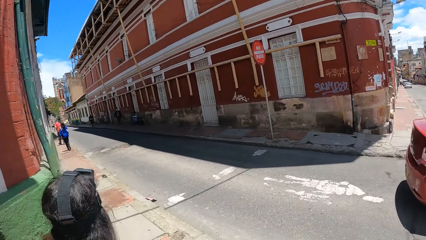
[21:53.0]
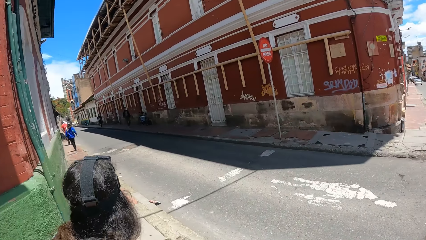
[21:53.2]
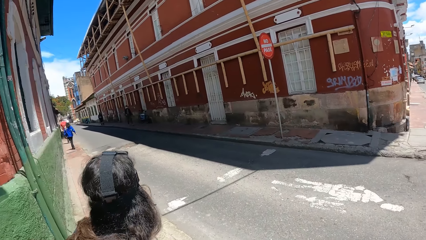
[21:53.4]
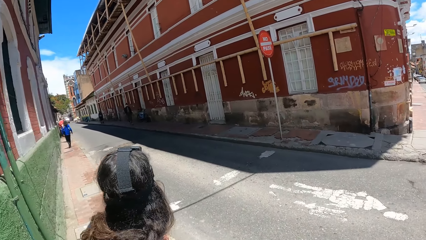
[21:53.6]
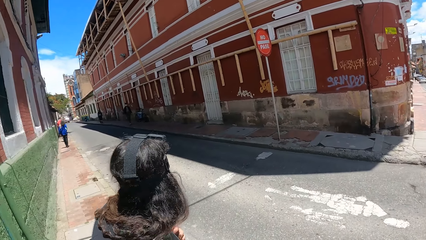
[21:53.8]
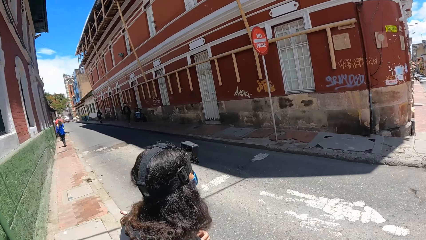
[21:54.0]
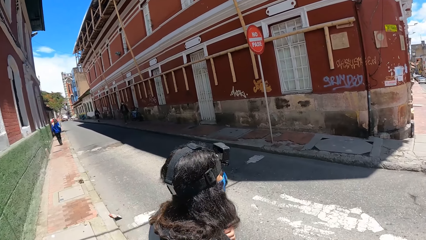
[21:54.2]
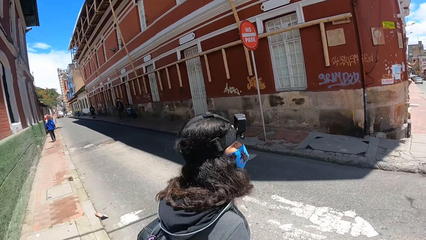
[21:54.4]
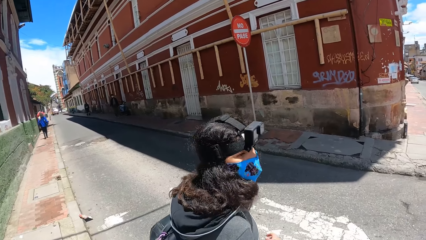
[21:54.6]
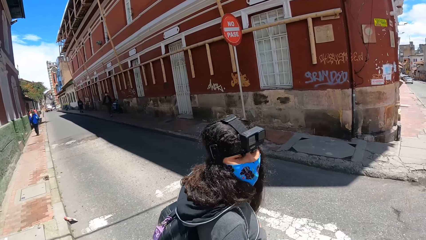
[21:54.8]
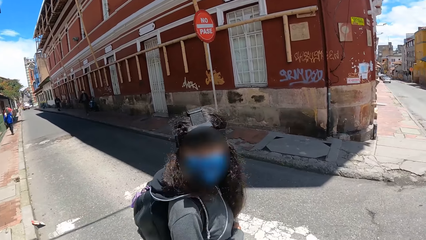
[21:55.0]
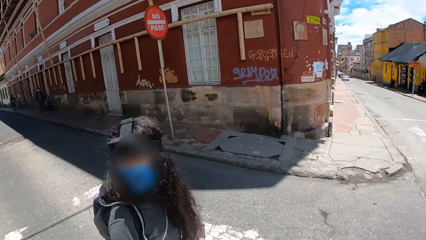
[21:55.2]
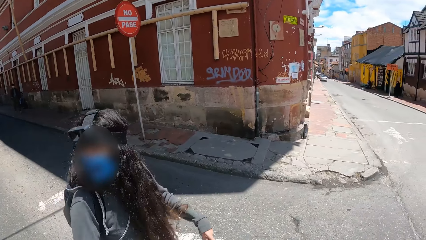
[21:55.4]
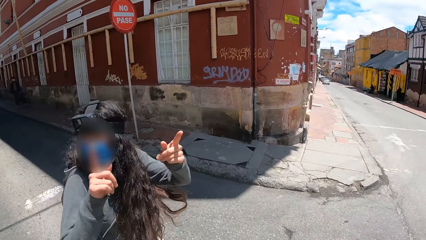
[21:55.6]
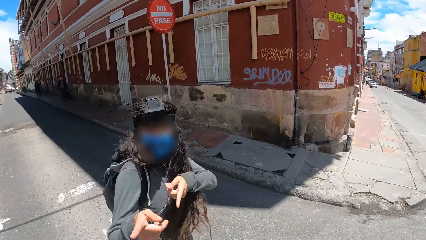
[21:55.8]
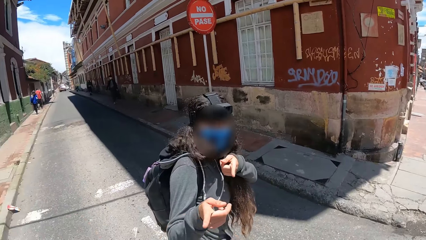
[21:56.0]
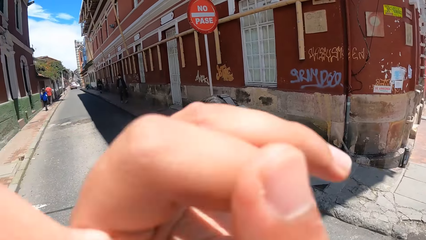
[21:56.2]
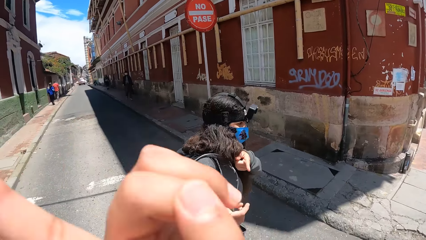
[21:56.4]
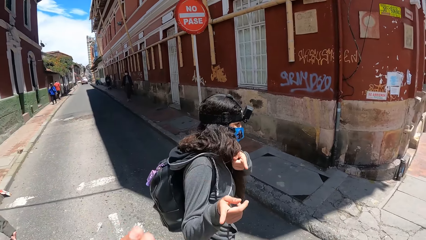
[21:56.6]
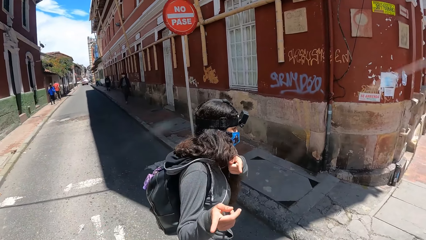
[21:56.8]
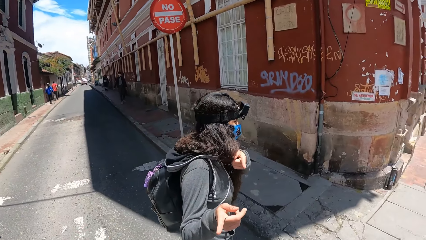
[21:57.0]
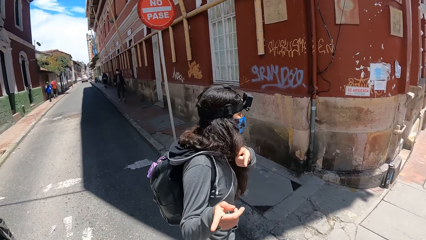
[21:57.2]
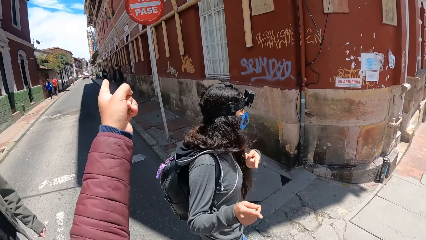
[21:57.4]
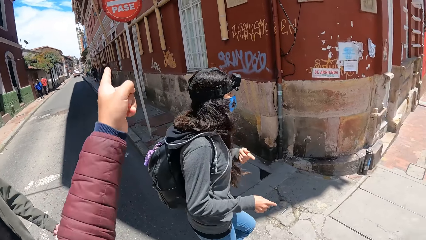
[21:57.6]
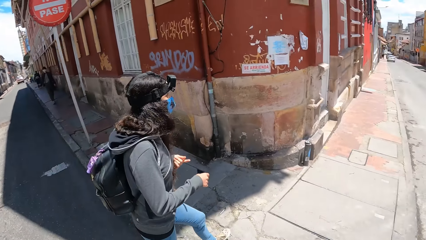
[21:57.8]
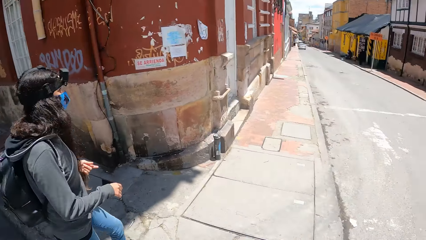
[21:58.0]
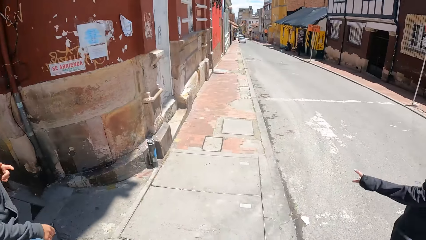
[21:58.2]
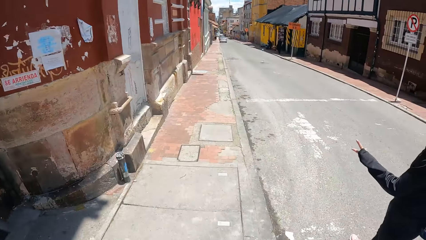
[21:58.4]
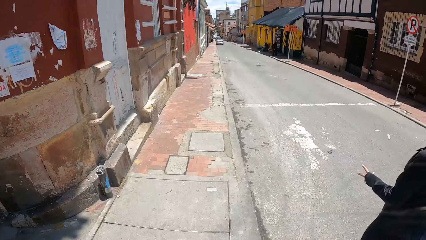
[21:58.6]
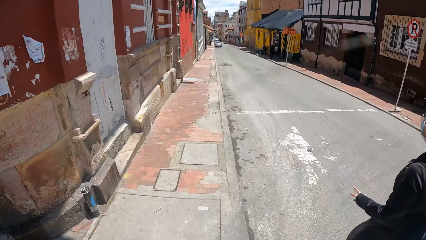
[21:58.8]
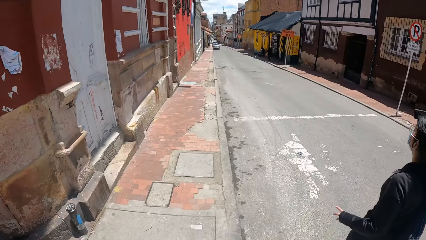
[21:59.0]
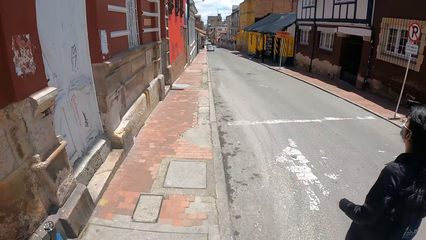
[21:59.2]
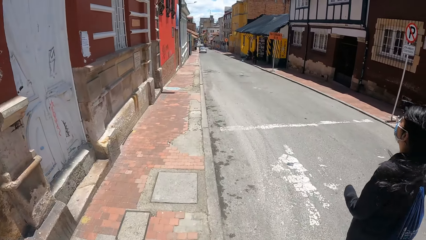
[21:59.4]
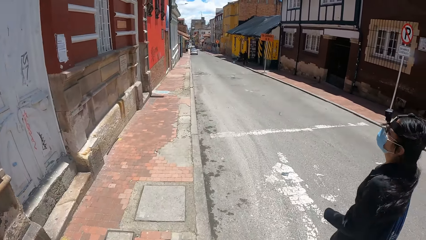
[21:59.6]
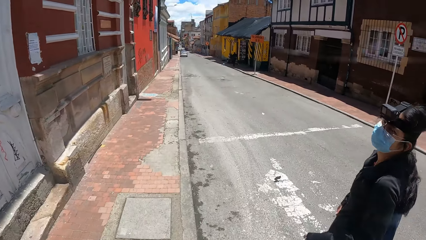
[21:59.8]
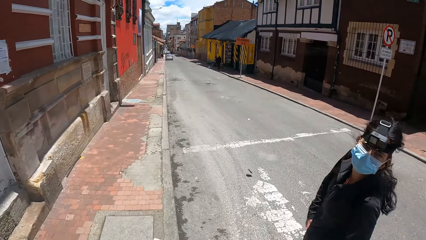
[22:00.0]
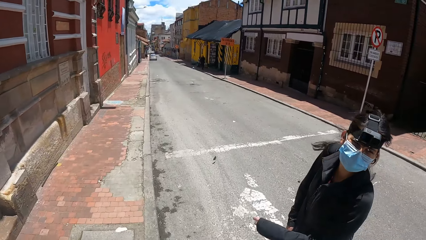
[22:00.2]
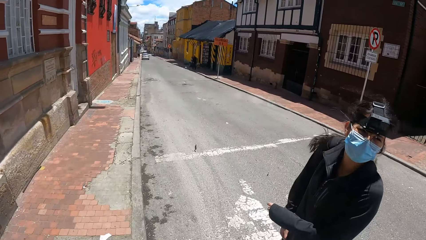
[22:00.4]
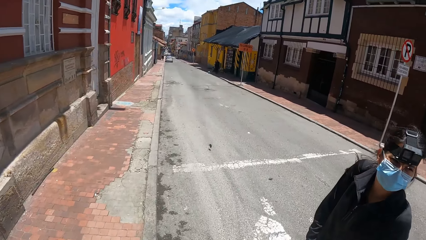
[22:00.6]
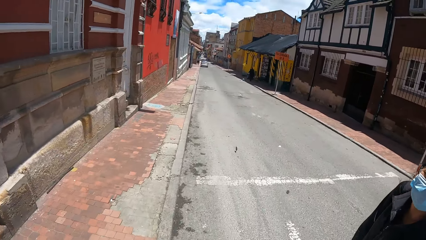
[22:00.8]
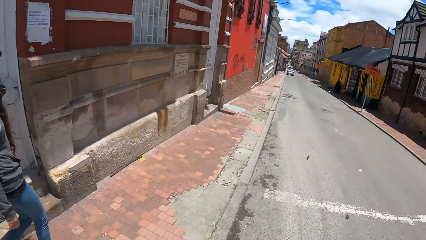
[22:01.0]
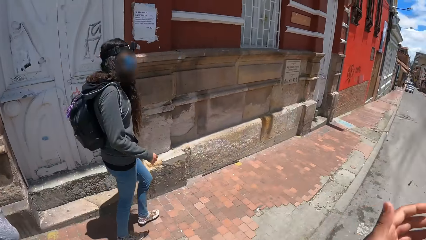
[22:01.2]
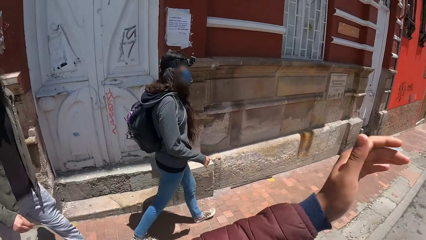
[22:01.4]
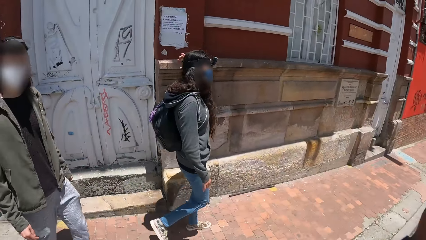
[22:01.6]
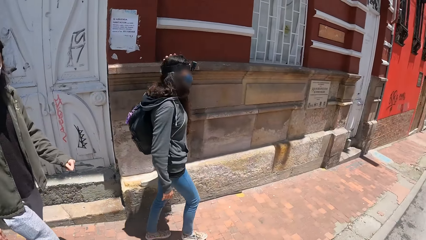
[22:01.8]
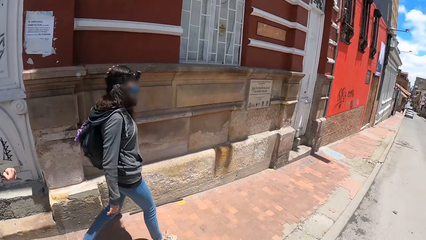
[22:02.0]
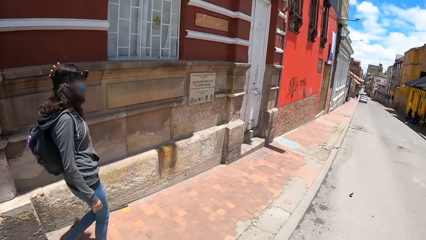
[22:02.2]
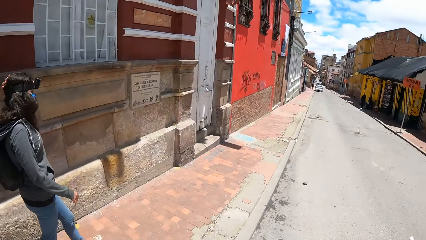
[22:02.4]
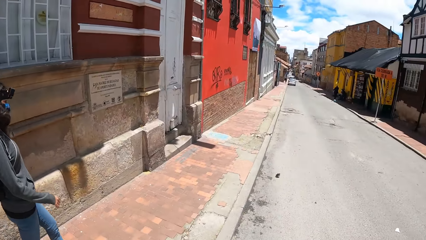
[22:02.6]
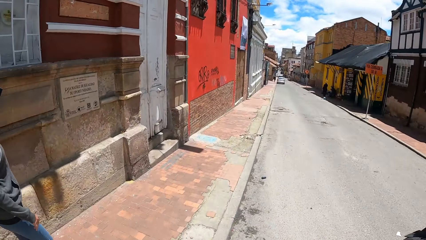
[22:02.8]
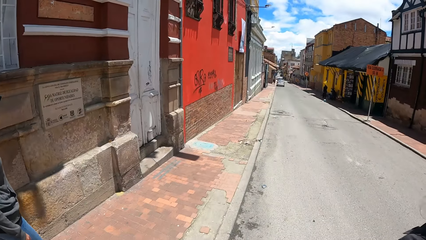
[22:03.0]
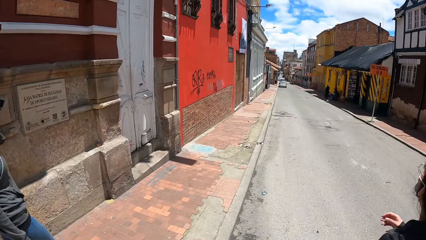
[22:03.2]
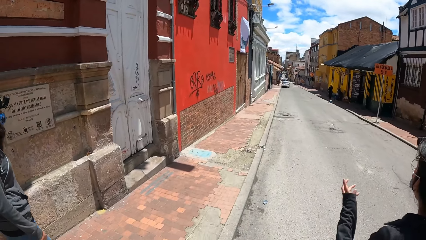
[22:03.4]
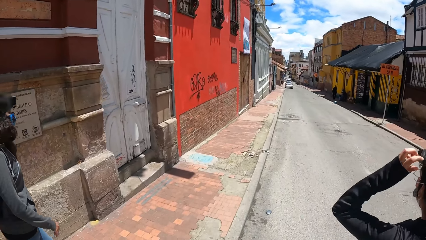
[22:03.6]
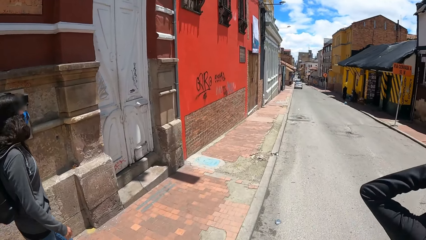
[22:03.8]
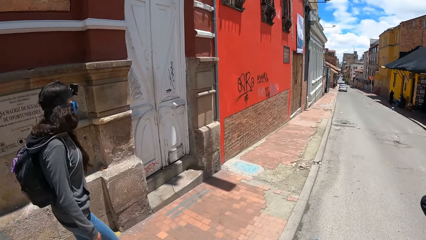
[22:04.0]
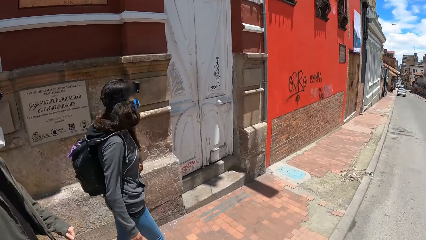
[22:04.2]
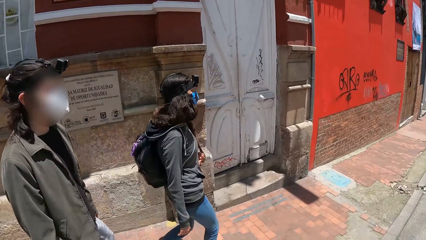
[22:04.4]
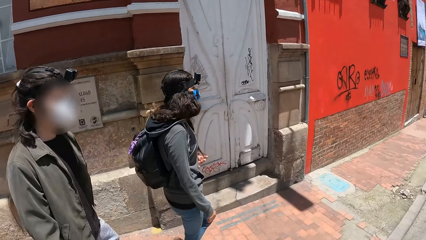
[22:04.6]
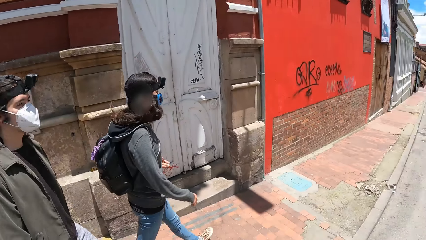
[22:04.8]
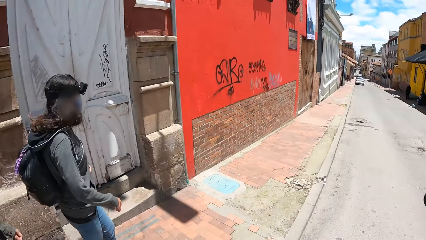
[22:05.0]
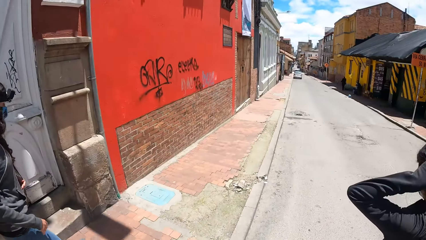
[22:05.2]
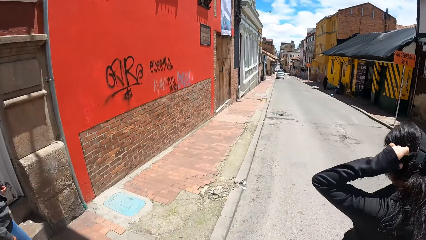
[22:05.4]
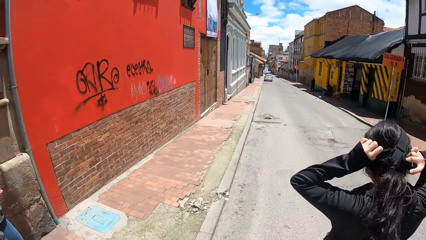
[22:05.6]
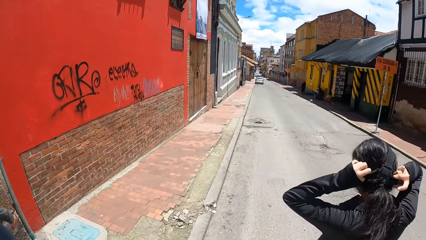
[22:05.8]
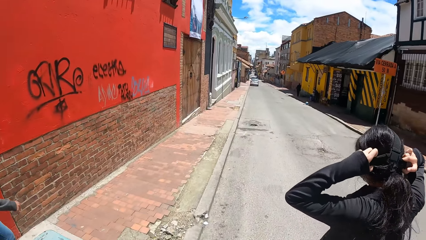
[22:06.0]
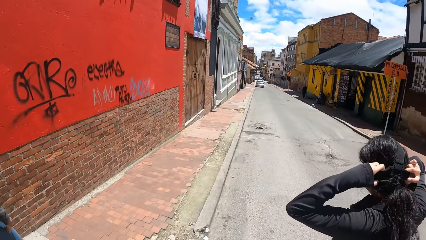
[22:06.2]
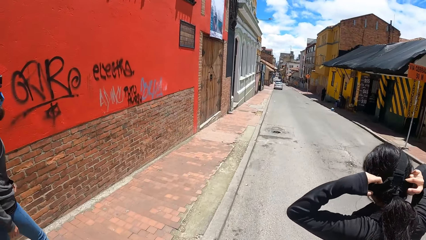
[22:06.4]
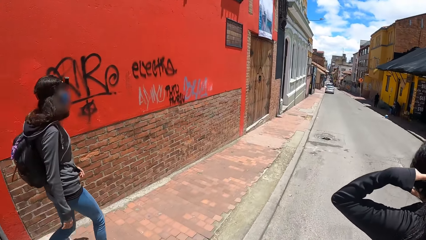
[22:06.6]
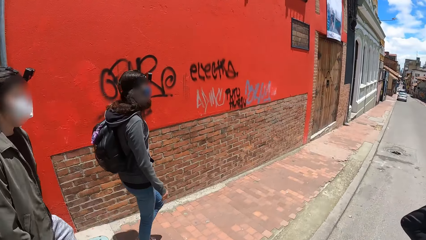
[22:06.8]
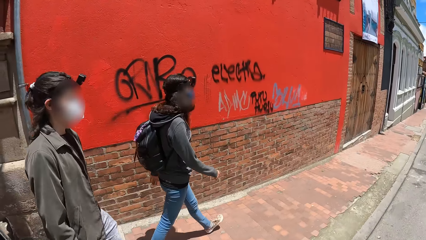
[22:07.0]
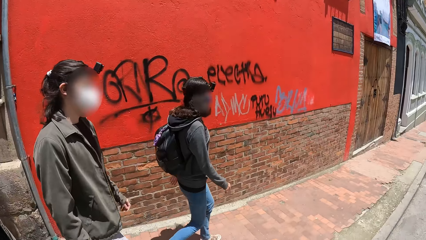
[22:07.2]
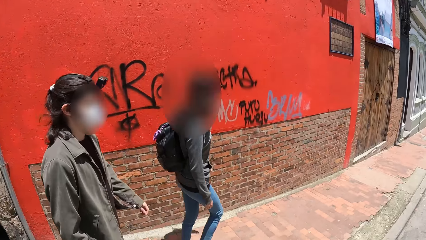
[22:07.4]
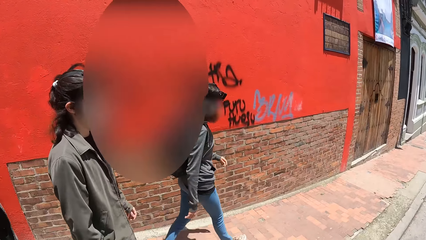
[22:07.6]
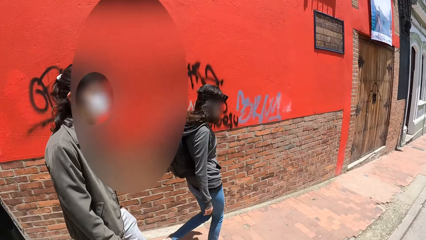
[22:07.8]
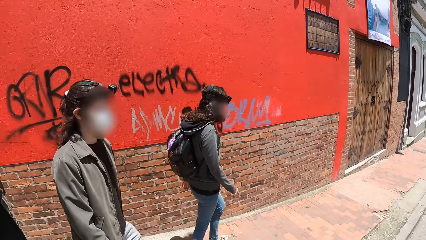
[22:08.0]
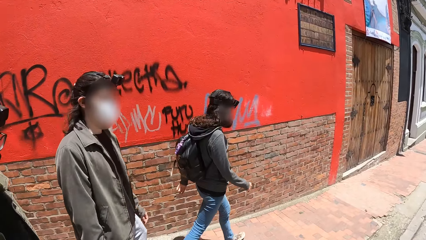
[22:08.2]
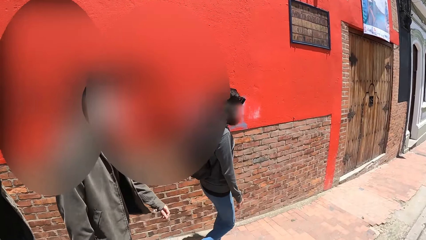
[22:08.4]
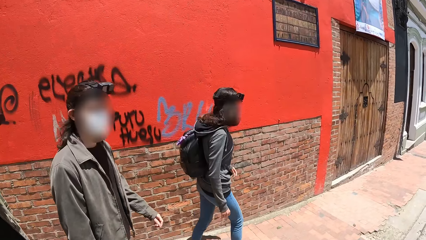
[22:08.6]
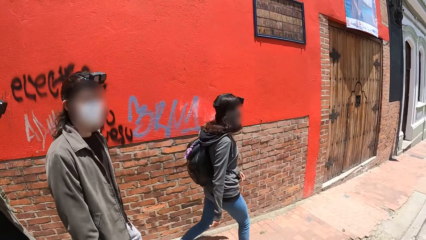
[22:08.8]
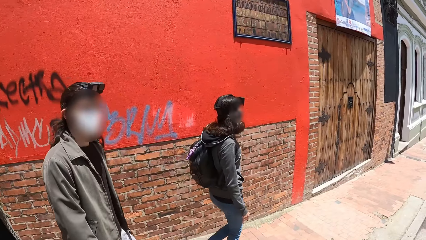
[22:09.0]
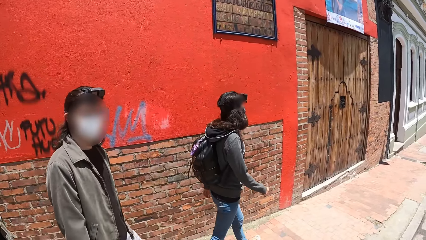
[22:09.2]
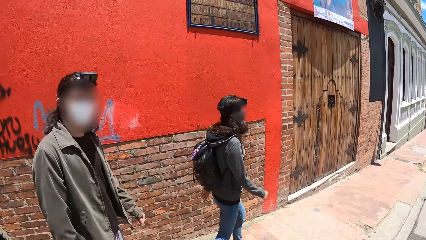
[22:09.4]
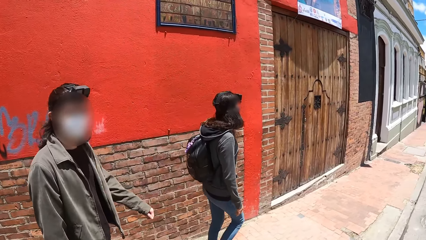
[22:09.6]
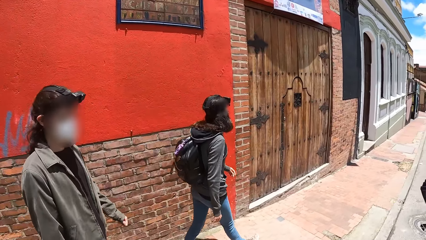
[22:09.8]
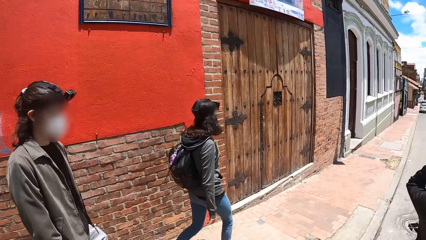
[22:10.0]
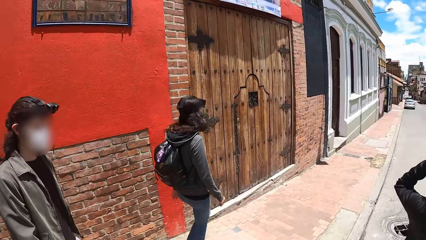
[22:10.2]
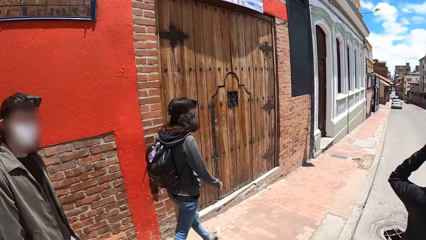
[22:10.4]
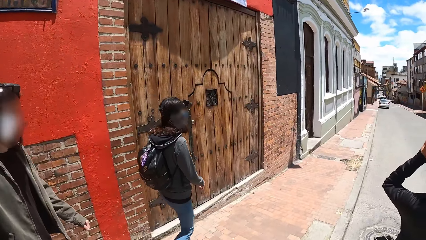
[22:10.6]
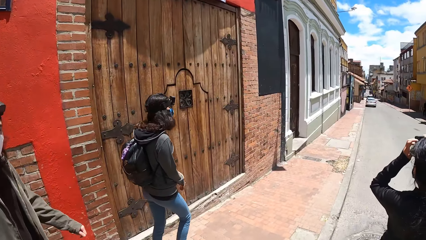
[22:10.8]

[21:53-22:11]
The camera wearer crosses the road. She points with her left hand. She walks forward. She looks at her left. She walks forward.
